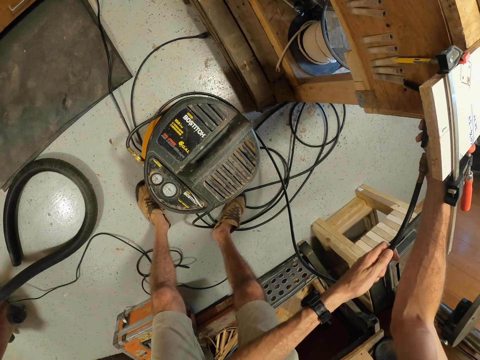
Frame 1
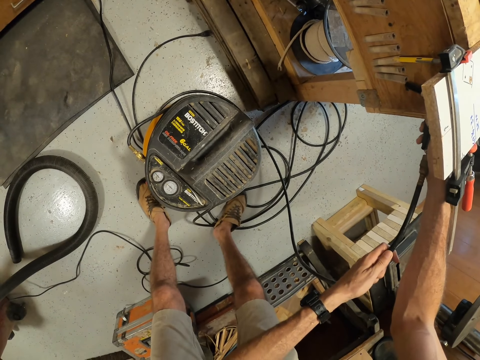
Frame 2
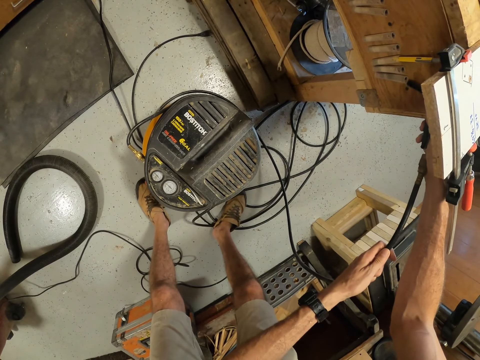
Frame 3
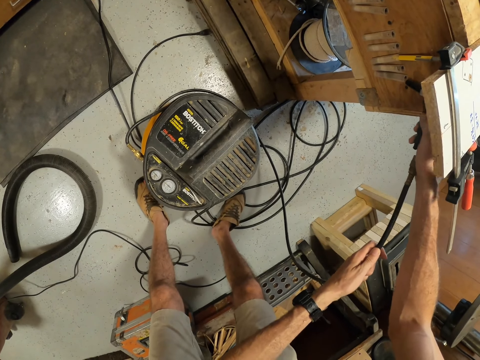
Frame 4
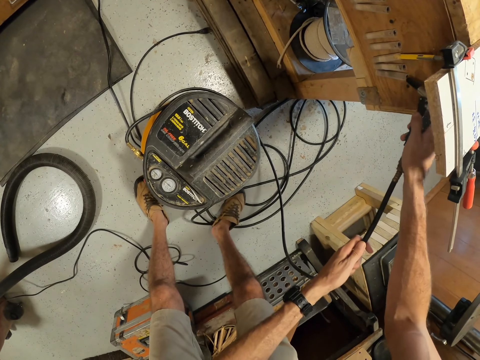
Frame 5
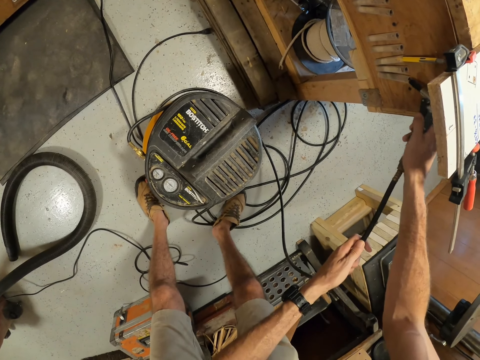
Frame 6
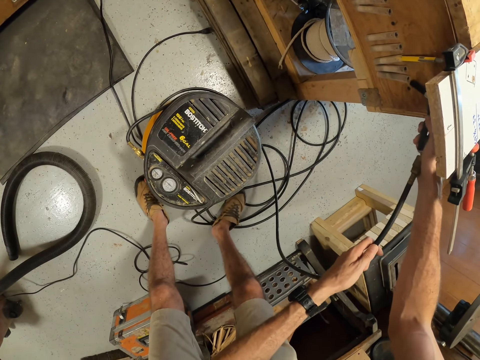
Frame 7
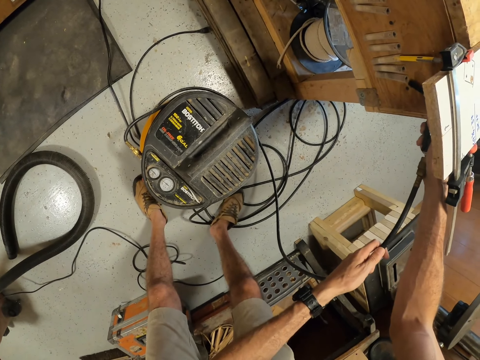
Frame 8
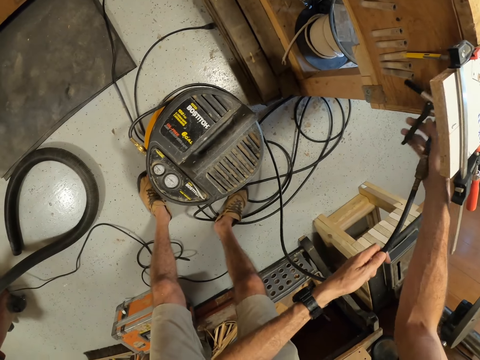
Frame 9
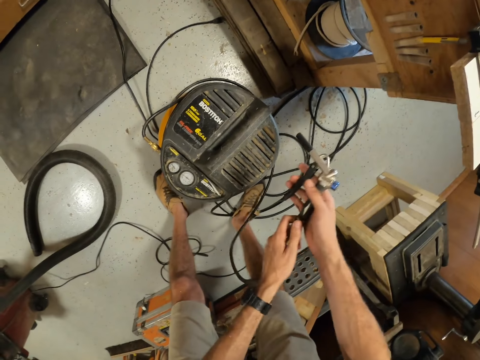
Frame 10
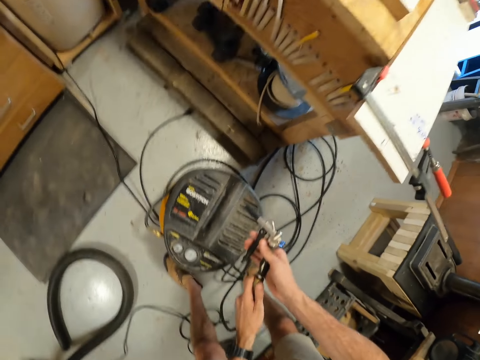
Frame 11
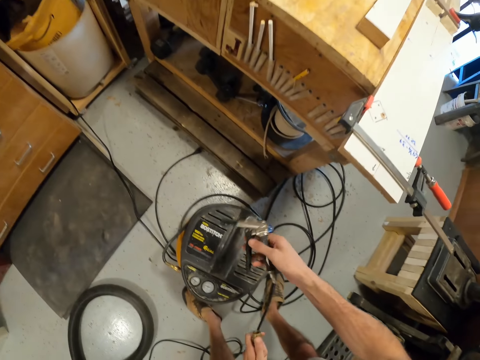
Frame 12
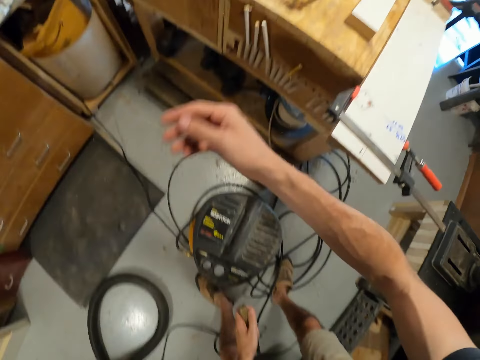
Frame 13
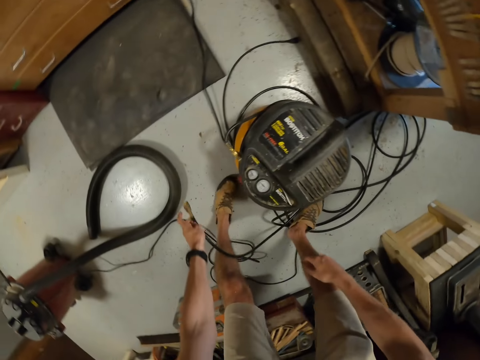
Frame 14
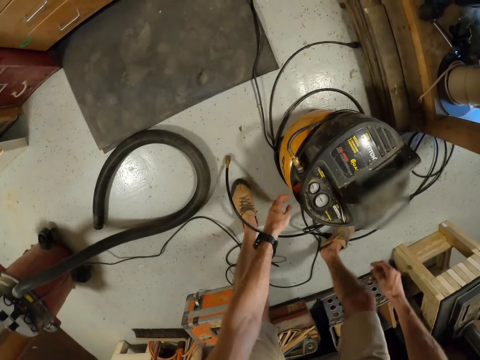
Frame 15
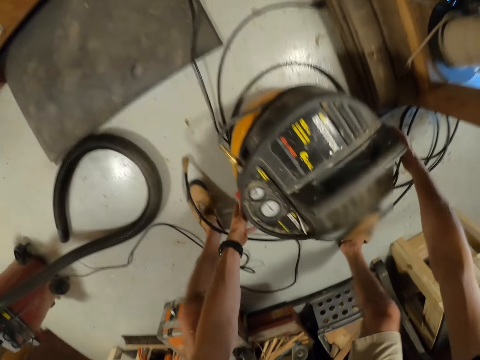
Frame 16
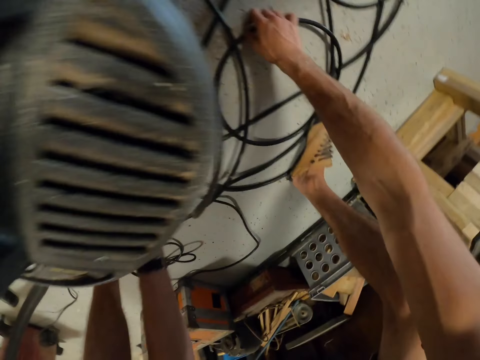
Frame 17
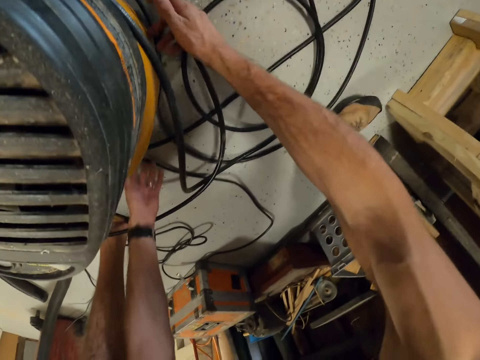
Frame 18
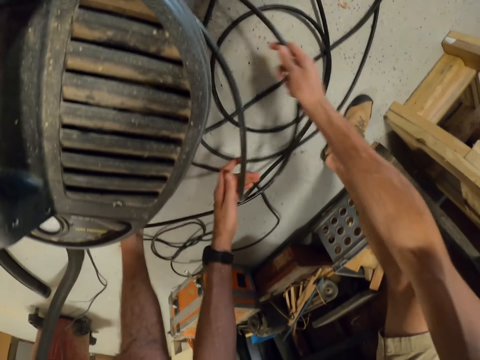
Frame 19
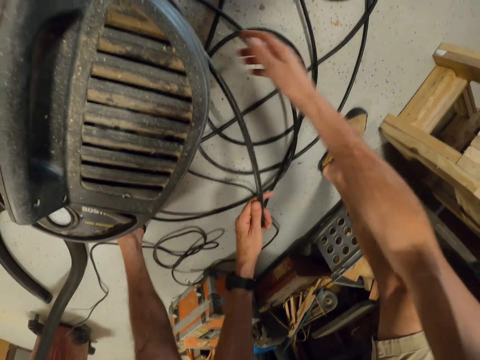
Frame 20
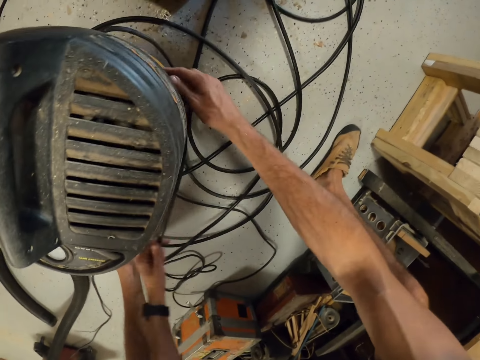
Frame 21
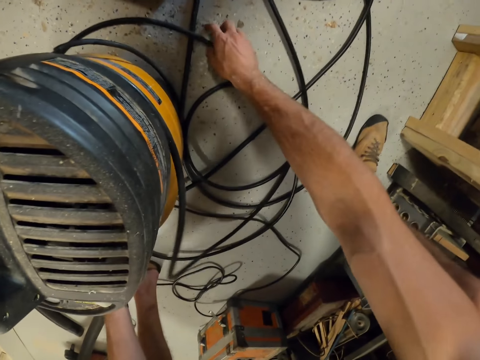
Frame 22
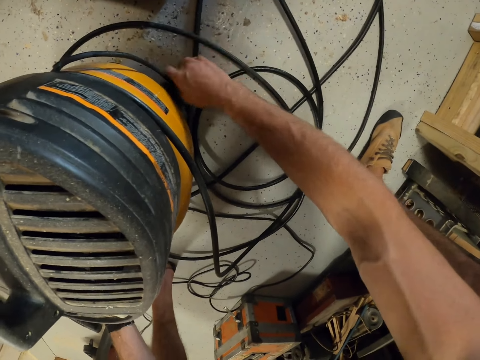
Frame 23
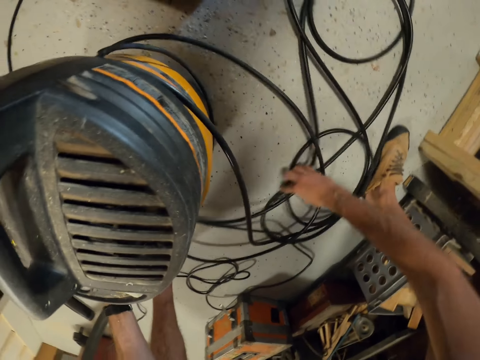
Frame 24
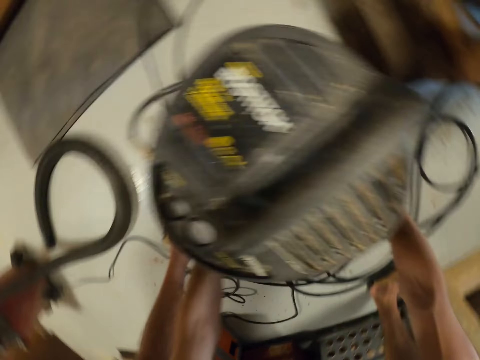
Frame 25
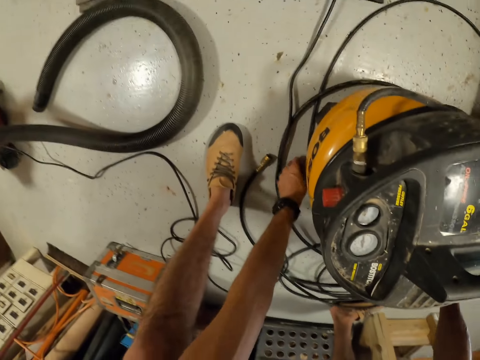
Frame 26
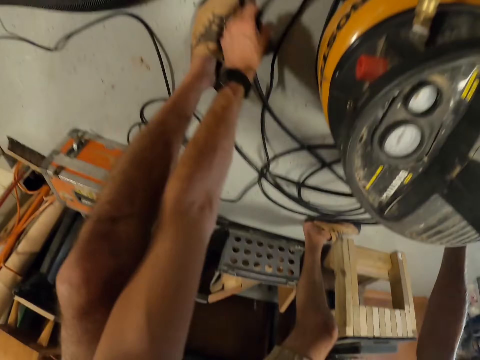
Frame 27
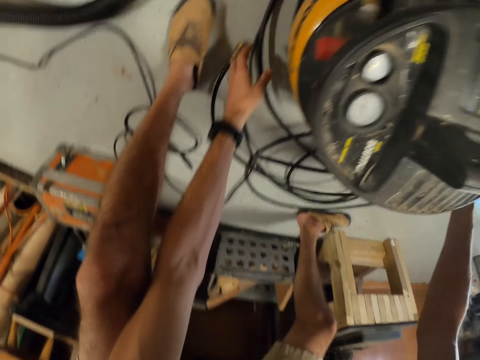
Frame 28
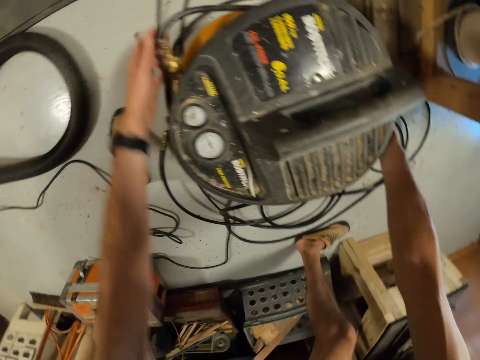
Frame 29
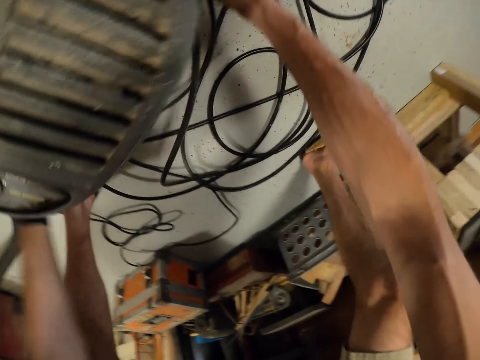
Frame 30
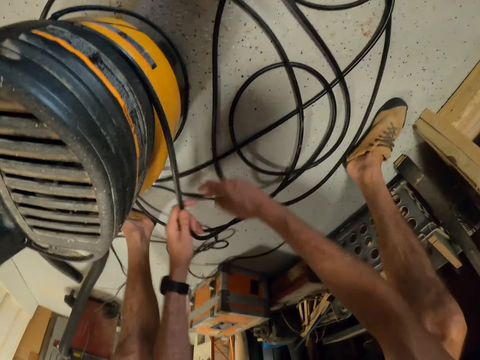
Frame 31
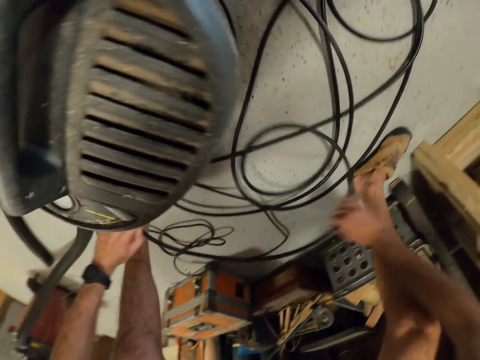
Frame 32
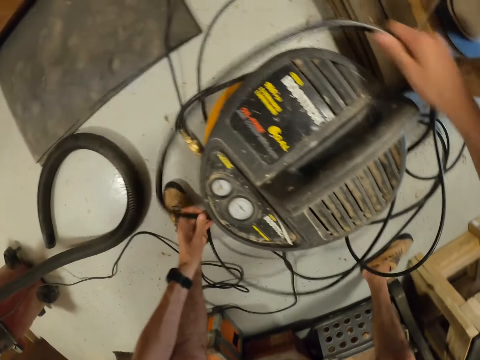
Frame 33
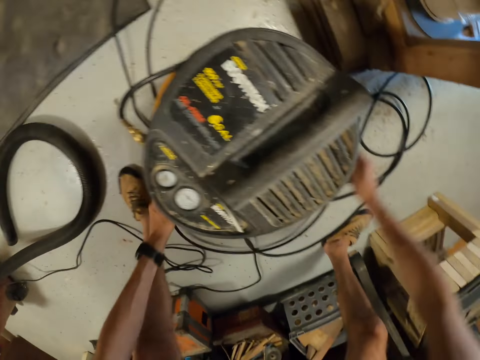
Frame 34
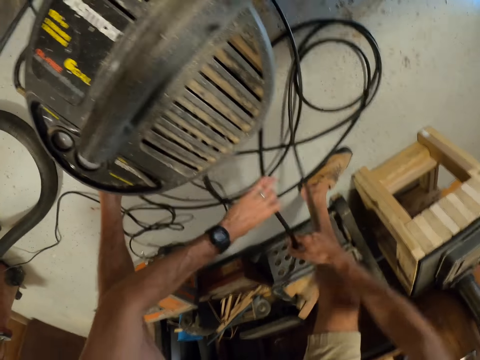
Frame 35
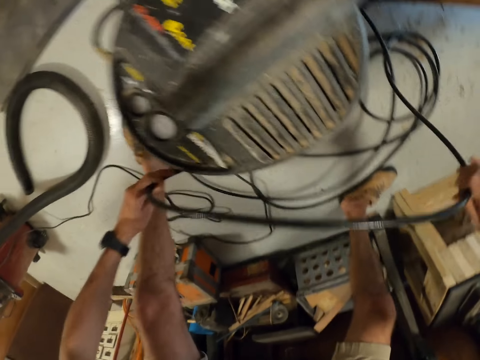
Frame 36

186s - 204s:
The camera wearer throws the air compressor gun on the wooden structure. They remove the hose. They drop the hose. They pull the hose. They fold the cable of the air compressor. They pull the hose again. They wrap the hose around the air compressor machine.

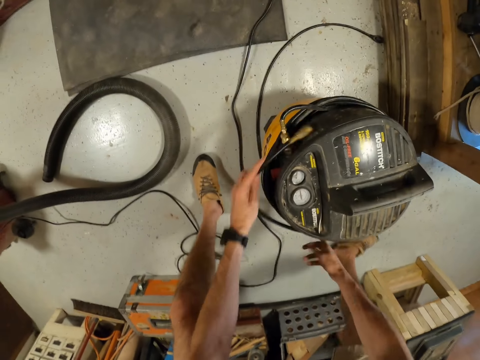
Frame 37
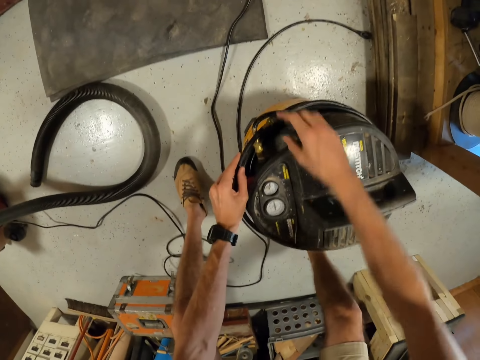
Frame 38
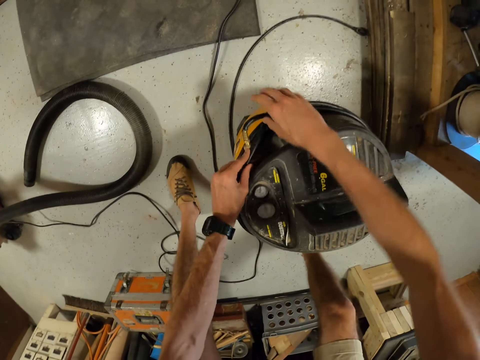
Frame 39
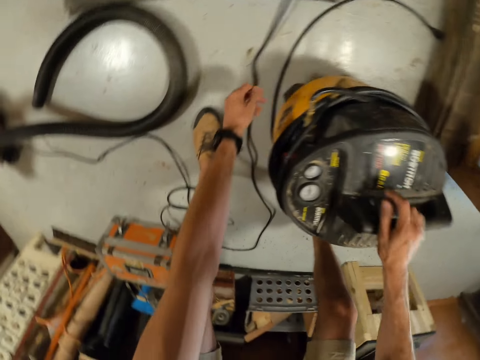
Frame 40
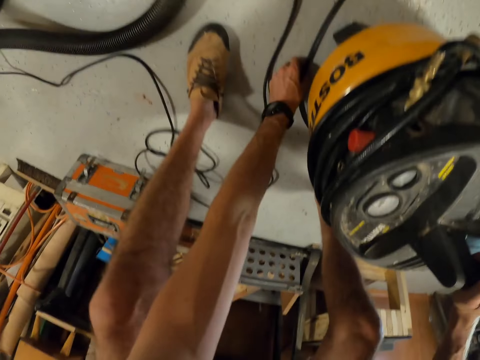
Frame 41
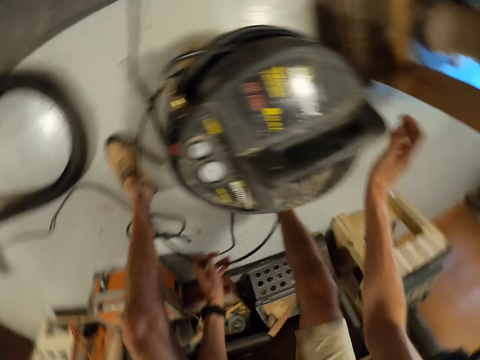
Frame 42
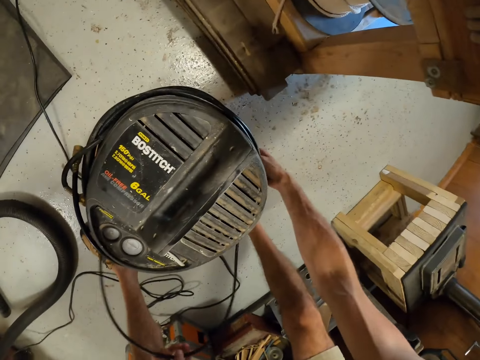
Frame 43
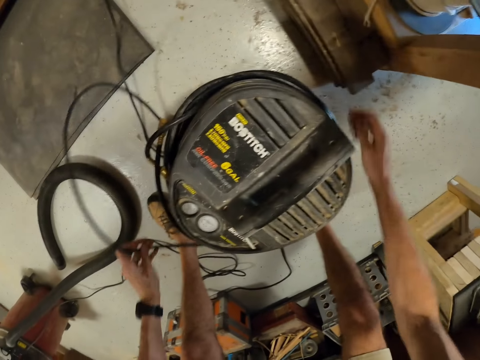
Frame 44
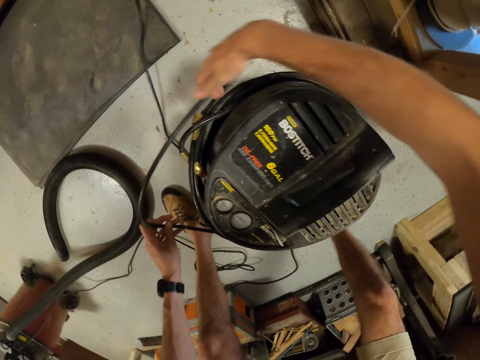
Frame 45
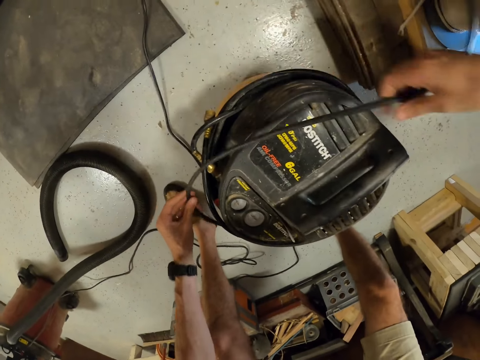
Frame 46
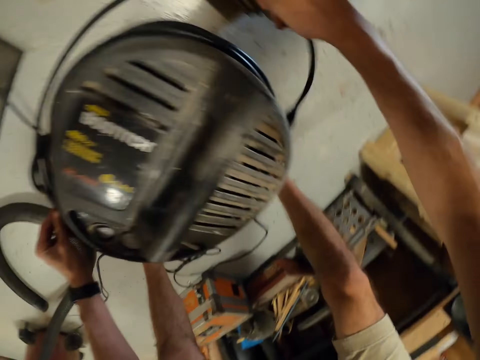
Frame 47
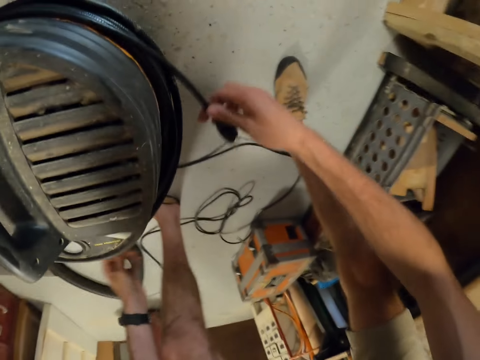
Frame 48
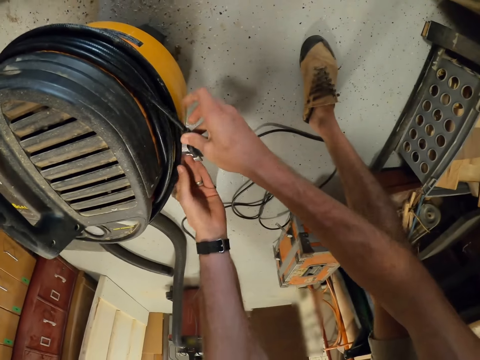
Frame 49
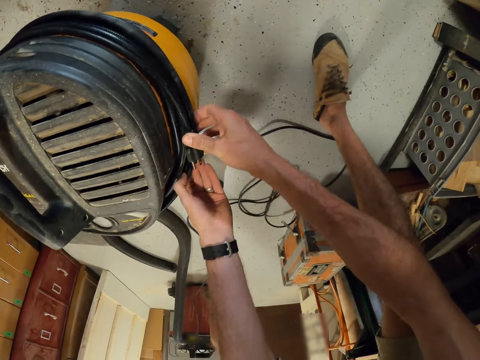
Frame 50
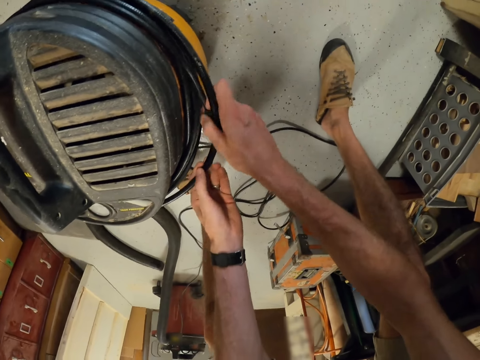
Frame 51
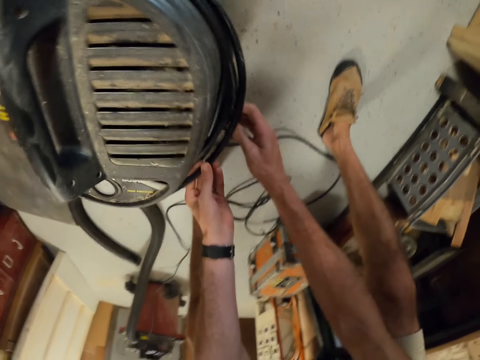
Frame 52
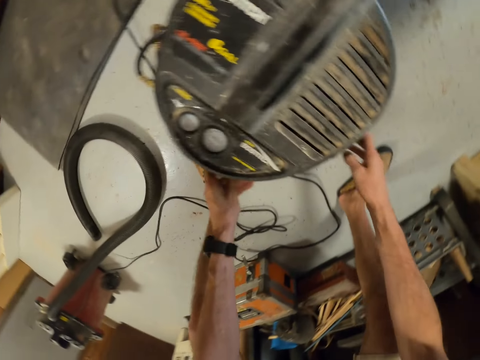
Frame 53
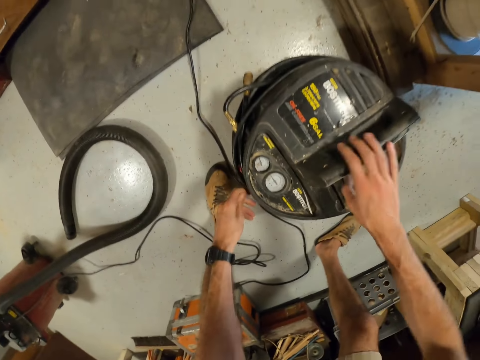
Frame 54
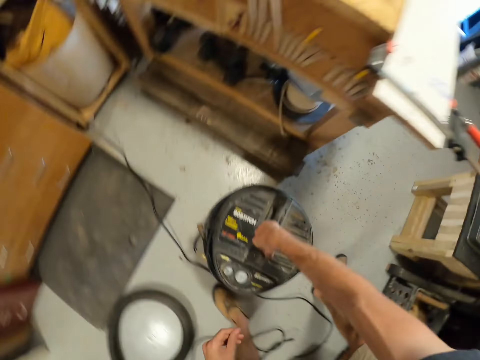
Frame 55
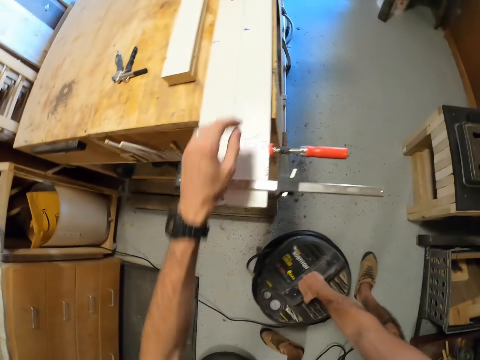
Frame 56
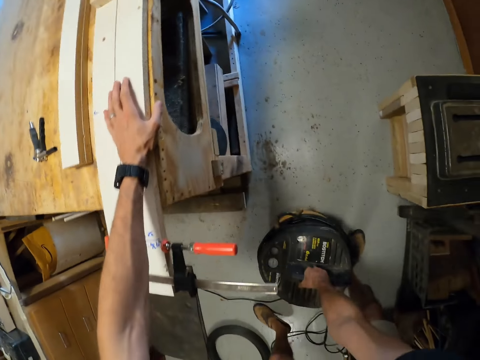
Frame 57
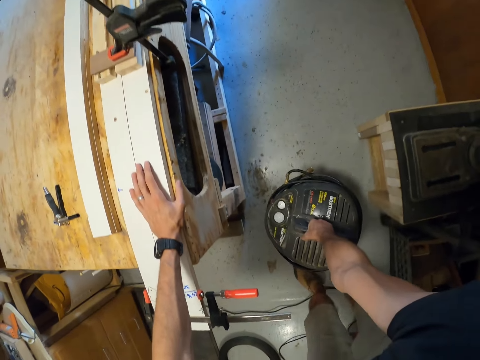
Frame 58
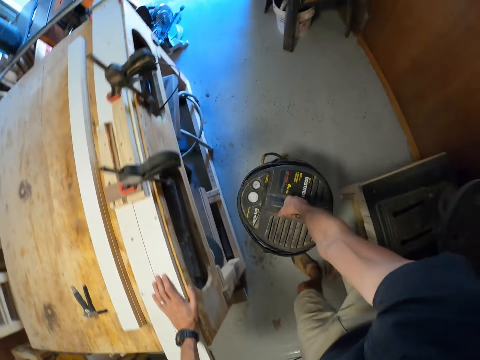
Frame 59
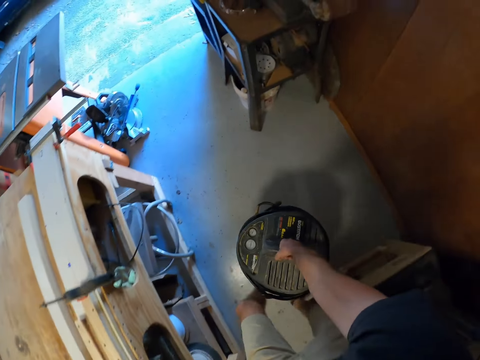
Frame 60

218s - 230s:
The camera wearer picks up the hose. They wrap the hose around the air compressor machine. They lift the air compressor machine. They move the air compressor. They place a hand on the wood.
